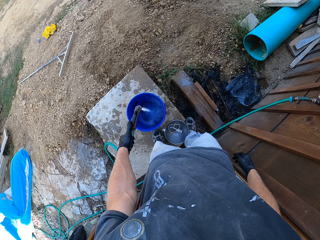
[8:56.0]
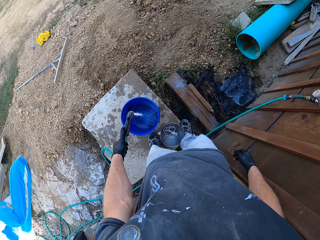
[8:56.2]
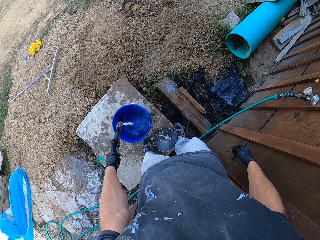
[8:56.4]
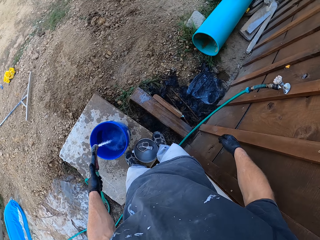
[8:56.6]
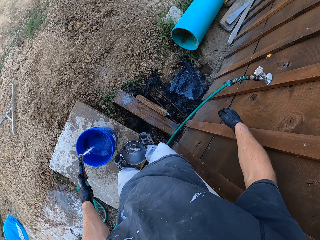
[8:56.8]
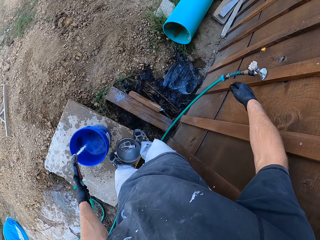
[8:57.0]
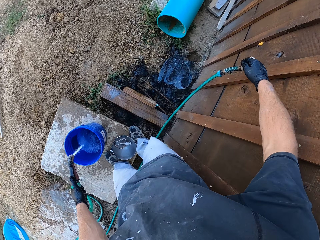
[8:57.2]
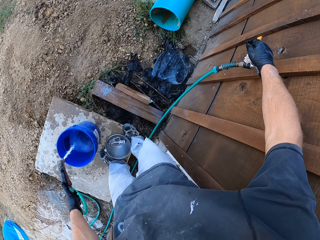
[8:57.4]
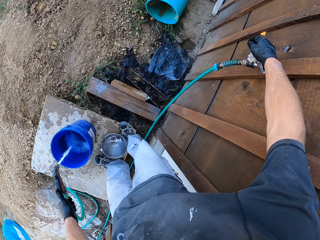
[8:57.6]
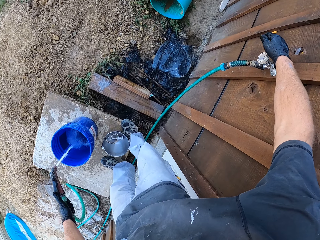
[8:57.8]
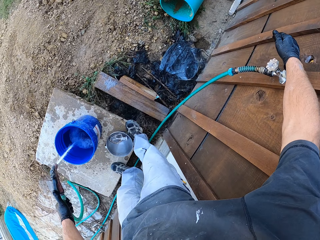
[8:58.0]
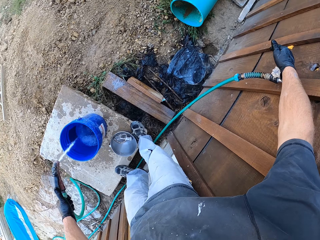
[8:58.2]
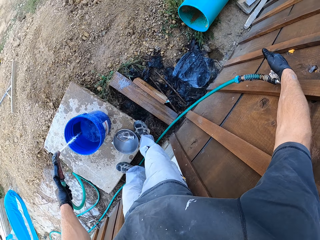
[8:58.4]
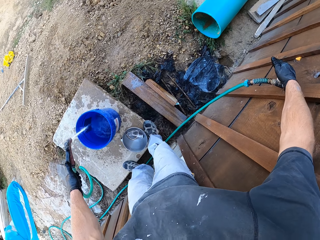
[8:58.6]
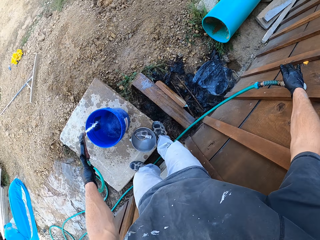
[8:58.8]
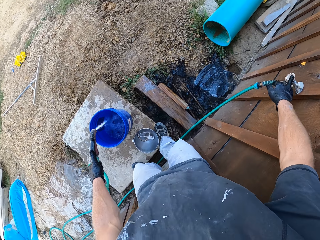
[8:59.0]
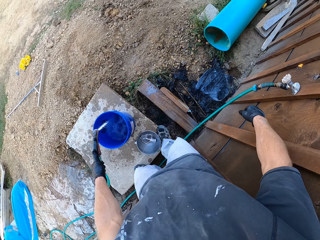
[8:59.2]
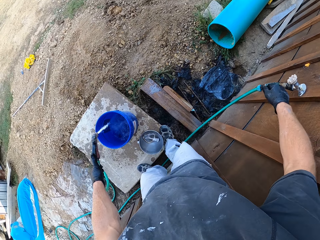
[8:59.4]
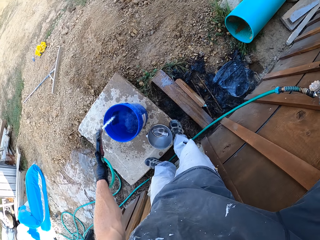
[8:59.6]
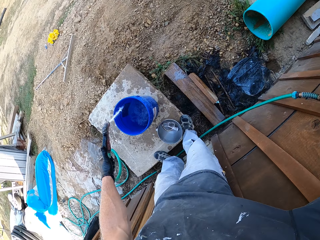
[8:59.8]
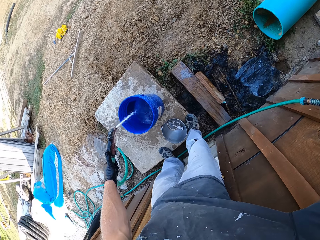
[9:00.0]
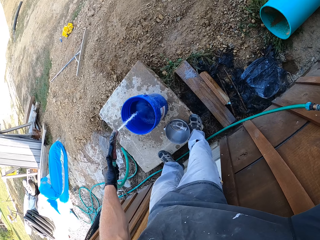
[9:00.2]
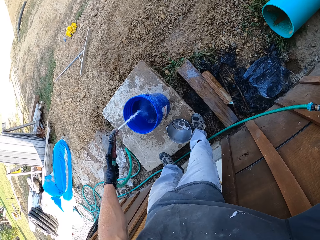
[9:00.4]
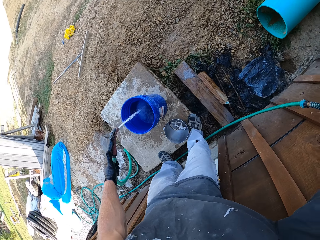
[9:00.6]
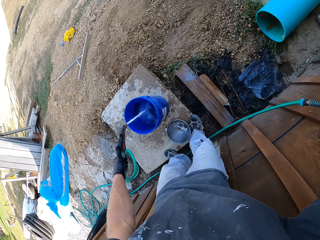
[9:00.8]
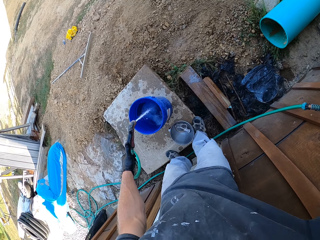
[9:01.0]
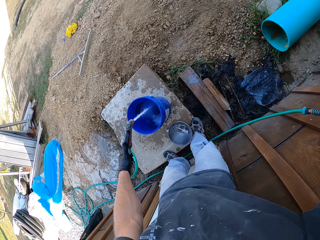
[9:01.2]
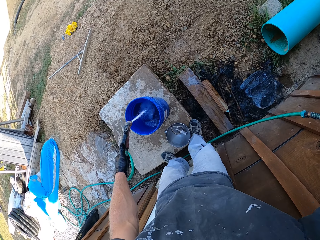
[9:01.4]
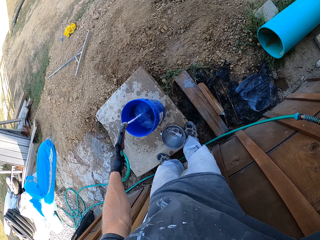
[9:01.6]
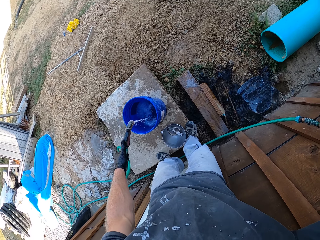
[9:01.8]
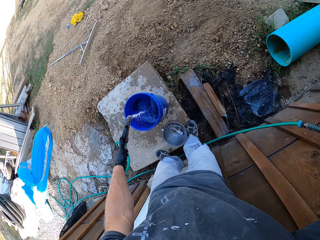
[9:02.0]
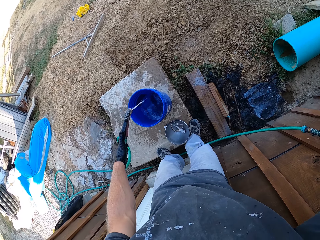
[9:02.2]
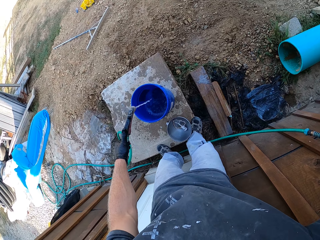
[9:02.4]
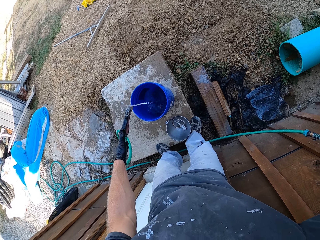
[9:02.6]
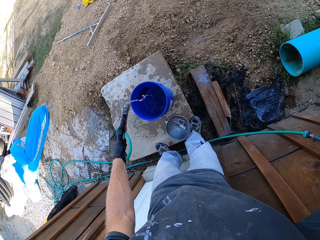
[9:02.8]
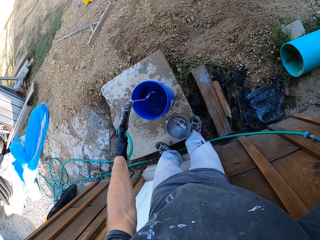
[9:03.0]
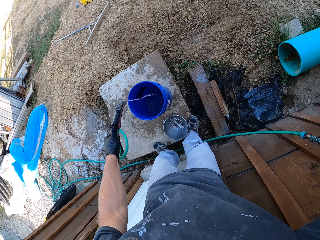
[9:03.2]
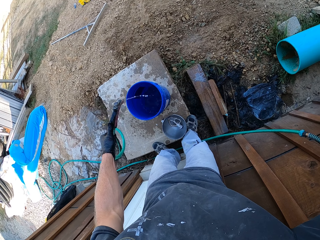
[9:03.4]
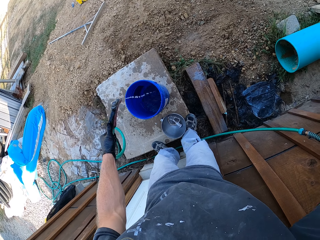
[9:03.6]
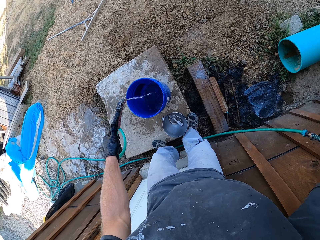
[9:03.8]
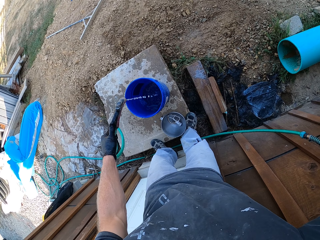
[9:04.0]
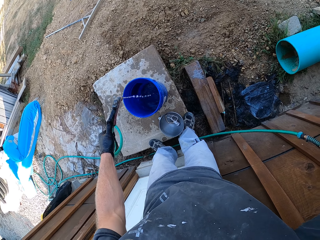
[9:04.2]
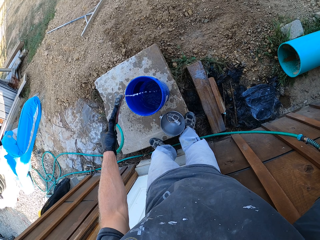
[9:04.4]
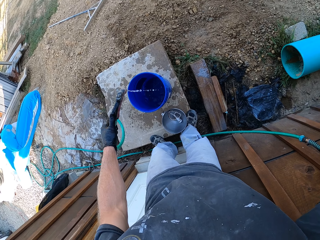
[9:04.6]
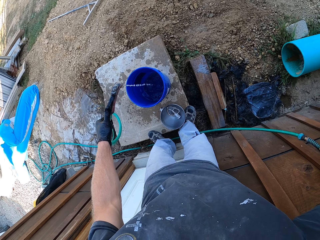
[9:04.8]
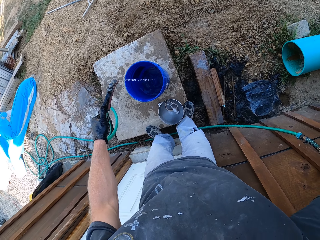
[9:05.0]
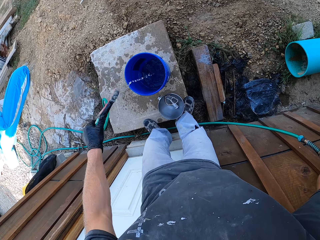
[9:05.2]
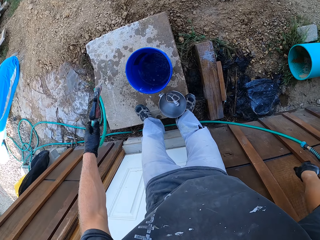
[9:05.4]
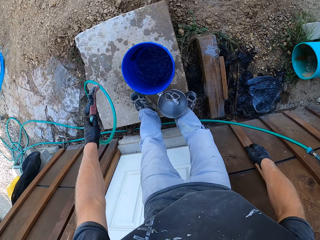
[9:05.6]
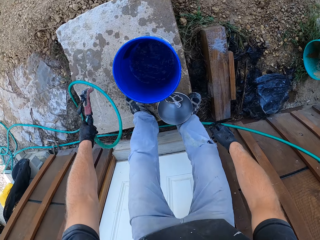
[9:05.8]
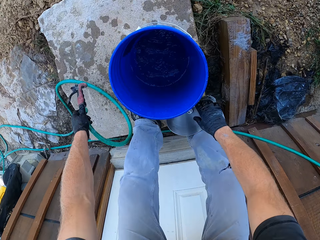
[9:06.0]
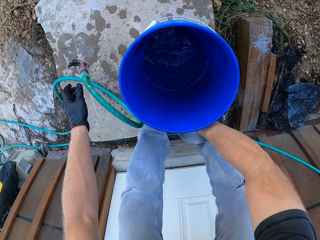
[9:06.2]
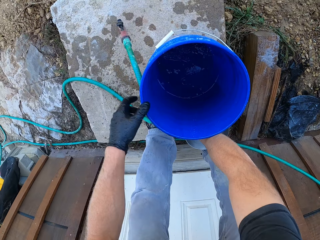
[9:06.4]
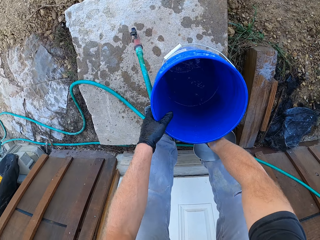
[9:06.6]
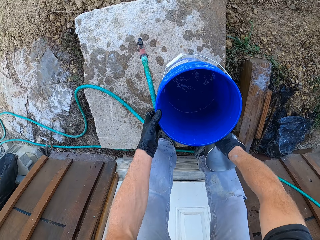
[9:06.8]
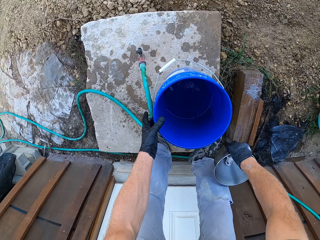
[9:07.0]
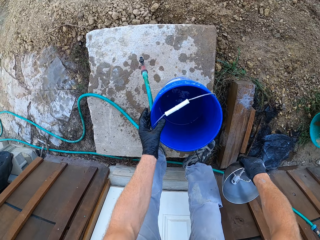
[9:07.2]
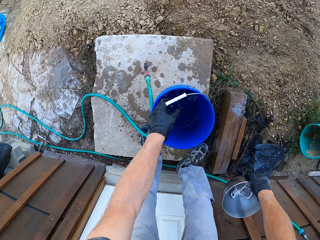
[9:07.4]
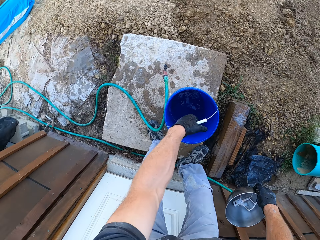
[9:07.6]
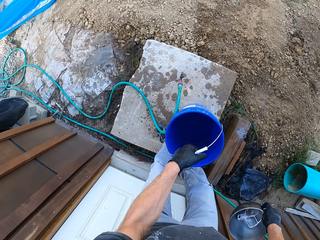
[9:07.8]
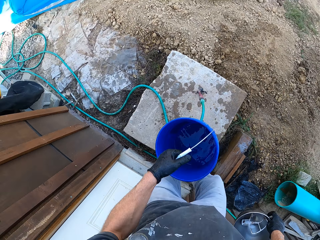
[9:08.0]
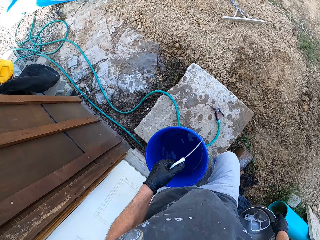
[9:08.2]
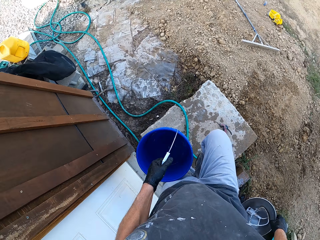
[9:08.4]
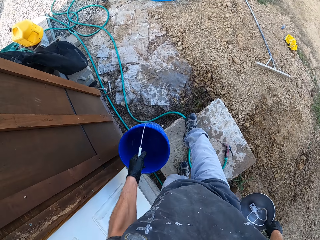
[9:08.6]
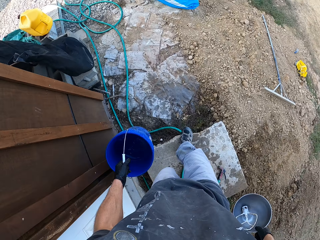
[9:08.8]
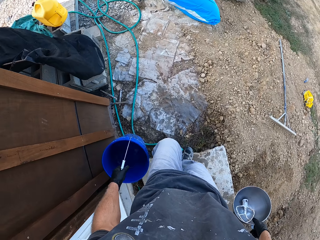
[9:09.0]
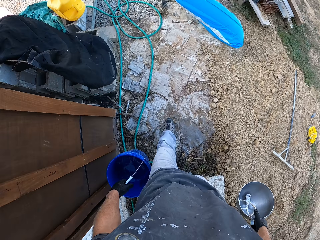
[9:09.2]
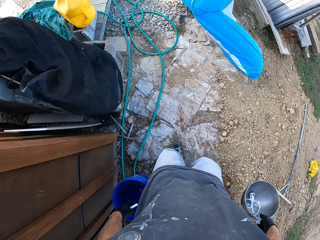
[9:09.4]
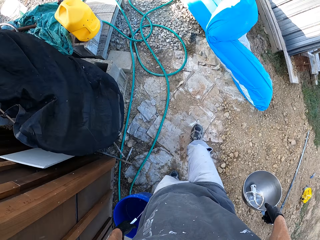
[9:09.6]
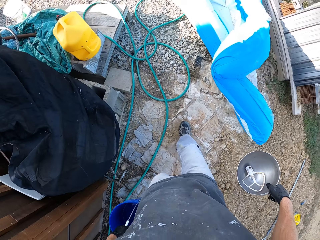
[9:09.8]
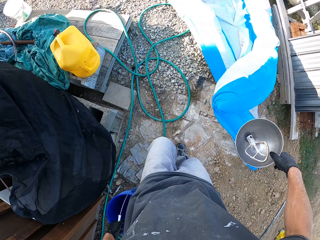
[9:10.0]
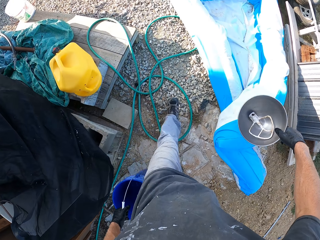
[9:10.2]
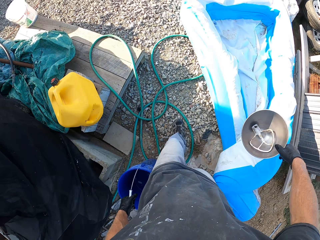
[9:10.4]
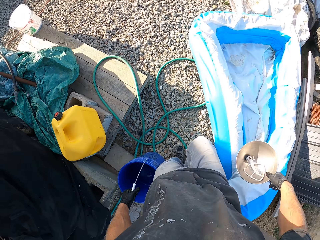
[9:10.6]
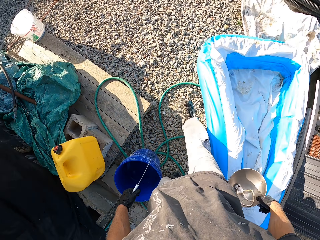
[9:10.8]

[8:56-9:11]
The camera wearer adjusts the tap water. They turn off the tap. They drop the hose pipe on the ground. They pick the bowl from the ground and pick the bucket from the ground. They walk to the house.

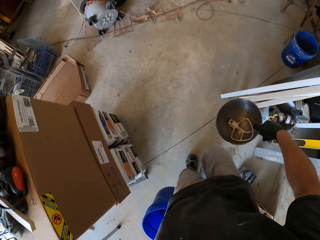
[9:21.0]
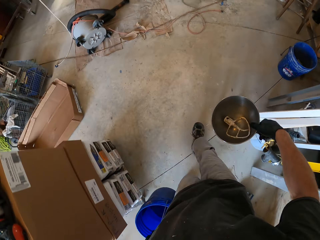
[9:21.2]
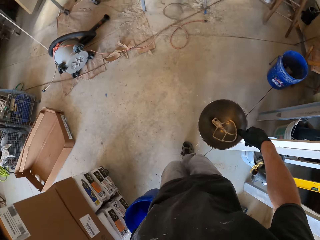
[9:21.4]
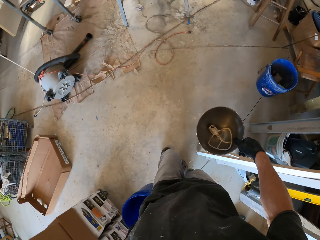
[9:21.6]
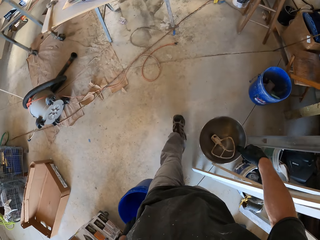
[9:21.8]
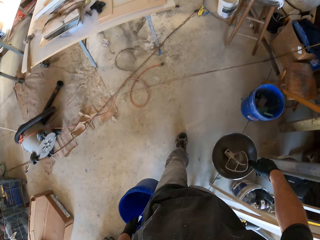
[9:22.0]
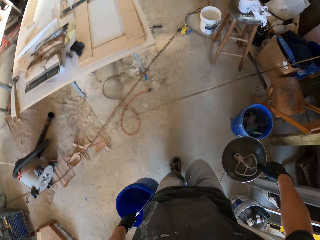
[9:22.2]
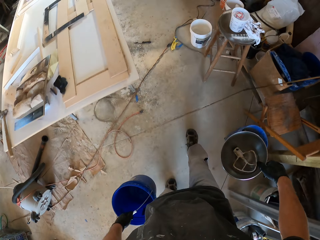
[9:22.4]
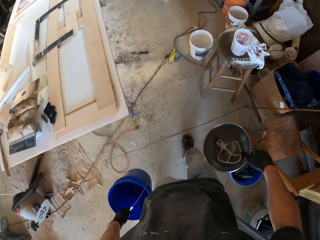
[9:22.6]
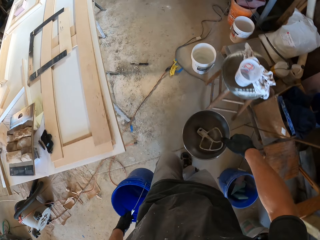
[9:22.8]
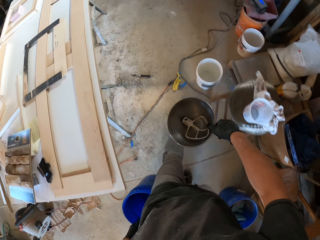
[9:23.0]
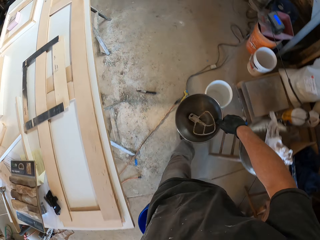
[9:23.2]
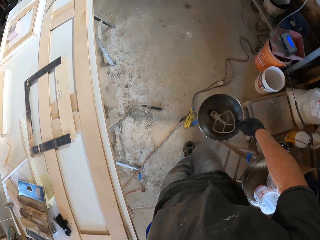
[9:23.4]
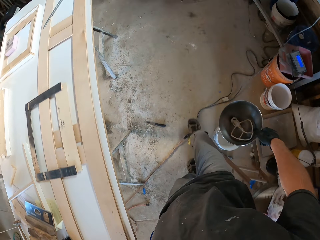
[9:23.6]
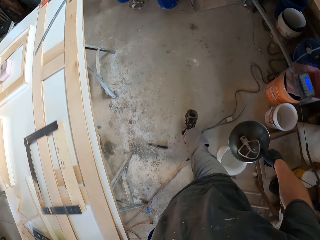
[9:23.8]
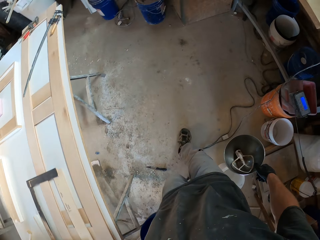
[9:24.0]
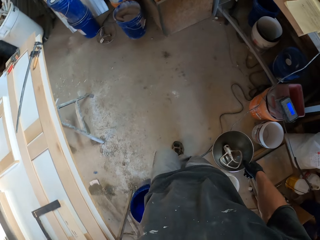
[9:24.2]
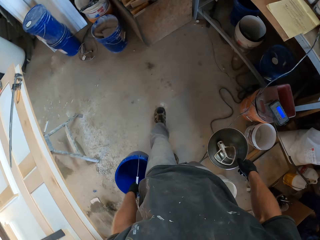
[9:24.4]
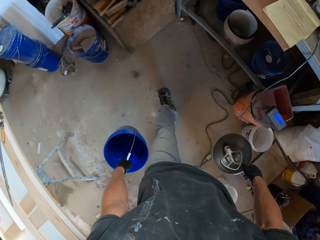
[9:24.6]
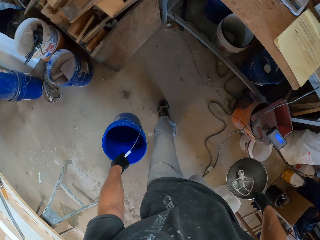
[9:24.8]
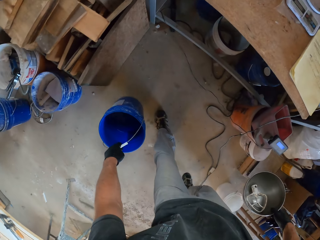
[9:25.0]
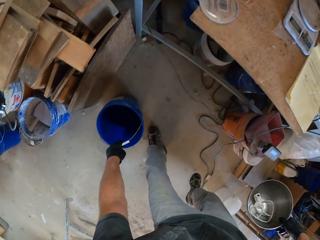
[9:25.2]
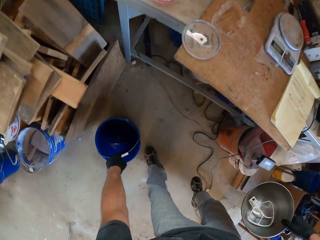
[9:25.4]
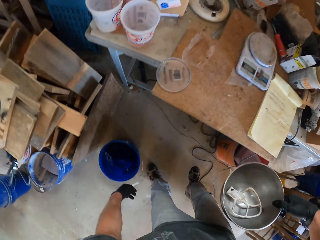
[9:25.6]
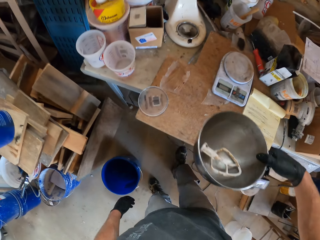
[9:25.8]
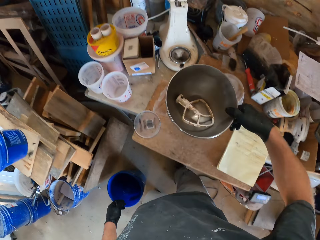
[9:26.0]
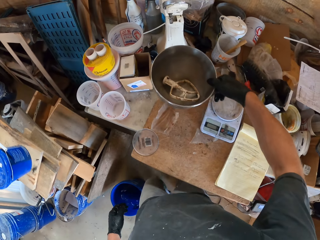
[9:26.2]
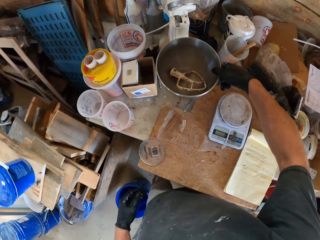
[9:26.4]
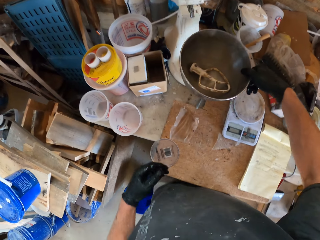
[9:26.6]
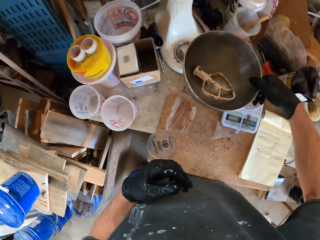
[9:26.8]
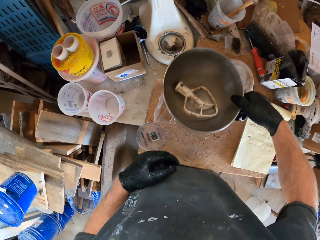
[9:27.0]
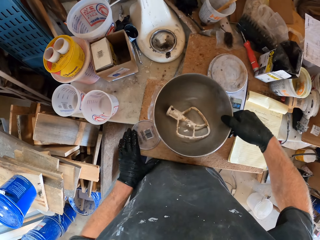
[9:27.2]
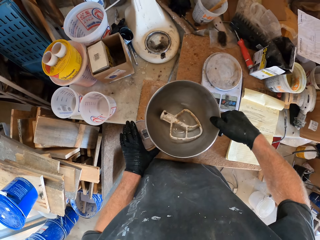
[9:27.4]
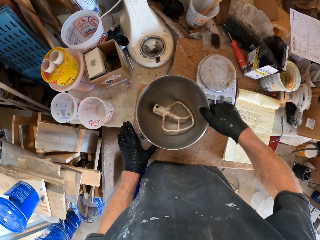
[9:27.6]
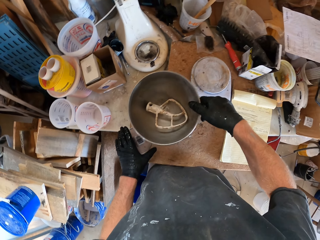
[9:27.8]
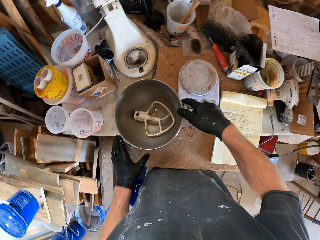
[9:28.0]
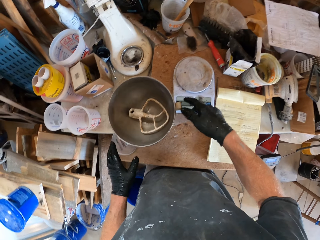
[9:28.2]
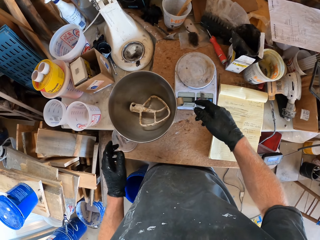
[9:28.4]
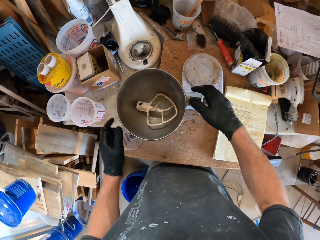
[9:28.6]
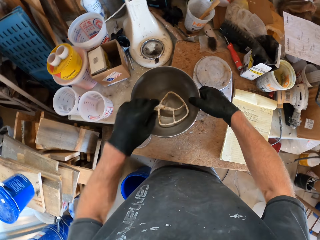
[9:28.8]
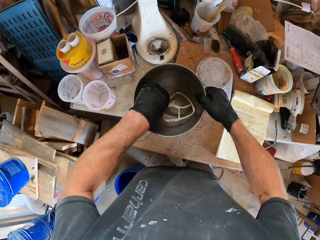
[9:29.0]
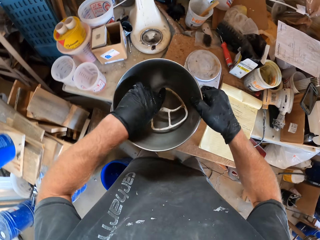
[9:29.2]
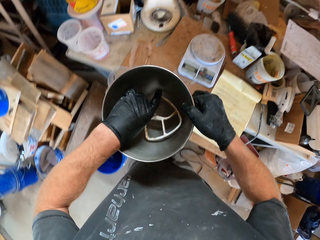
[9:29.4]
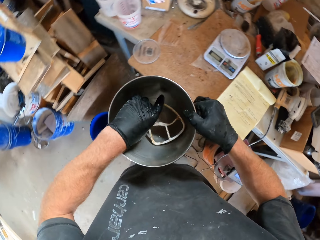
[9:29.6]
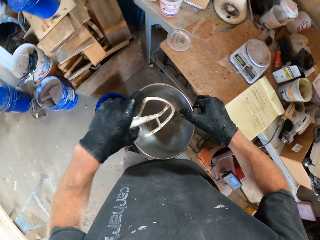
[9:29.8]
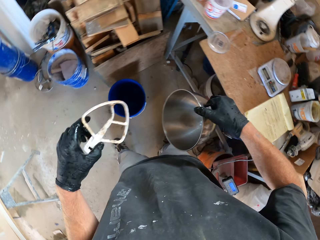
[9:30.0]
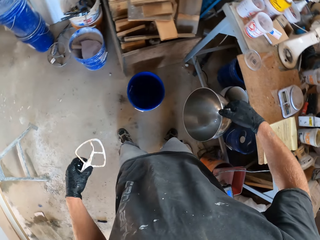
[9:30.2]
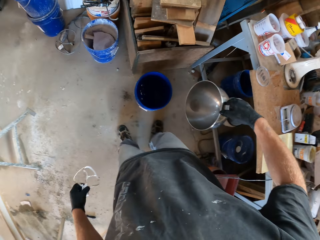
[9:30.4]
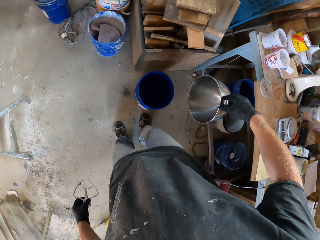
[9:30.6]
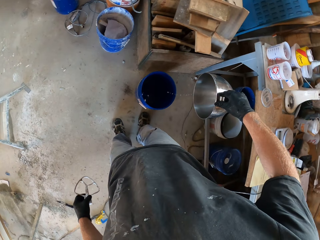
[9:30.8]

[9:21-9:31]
The camera wearer places the bucket of water on the floor. He moves a lid on a table with his left hand. He drops the basin of the concrete mixer with the mixing paddle on the table with his right hand. He picks the basin of the concrete mixer with the mixing paddle from the table with his right hand. He picks the mixing paddle from the basin of the concrete mixer with his left hand. He drains the basin of the concrete mixer in his right hand.
